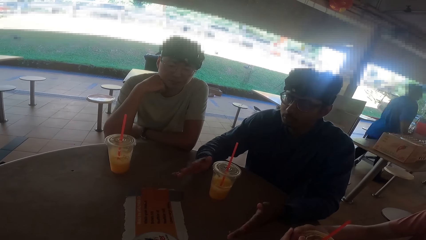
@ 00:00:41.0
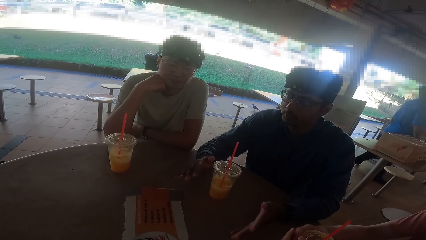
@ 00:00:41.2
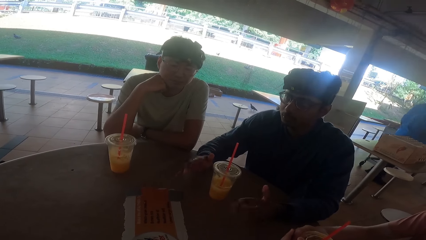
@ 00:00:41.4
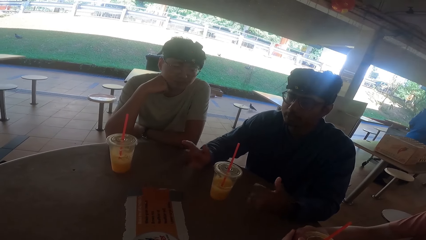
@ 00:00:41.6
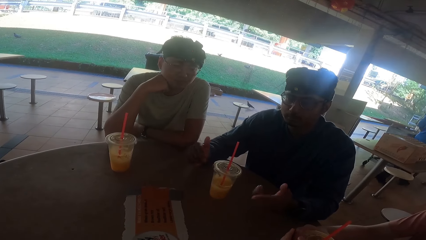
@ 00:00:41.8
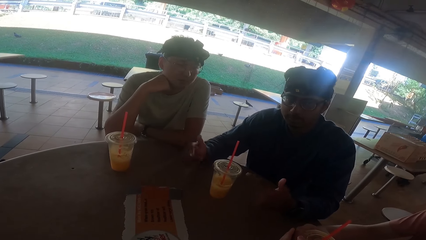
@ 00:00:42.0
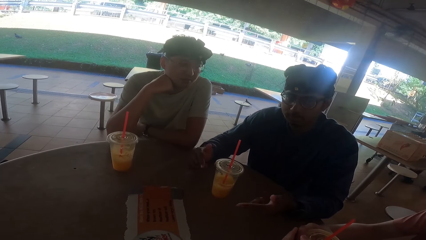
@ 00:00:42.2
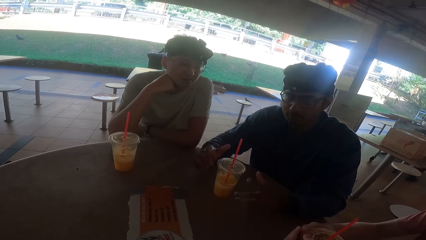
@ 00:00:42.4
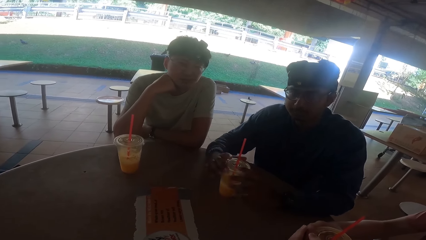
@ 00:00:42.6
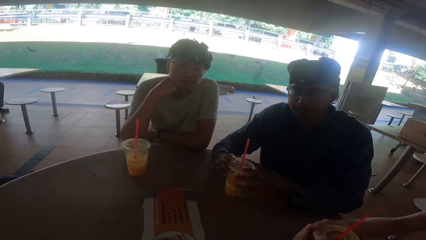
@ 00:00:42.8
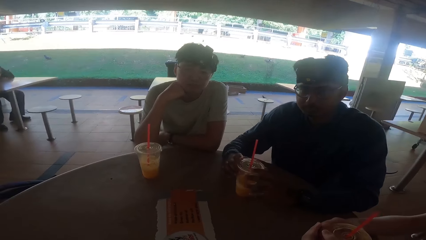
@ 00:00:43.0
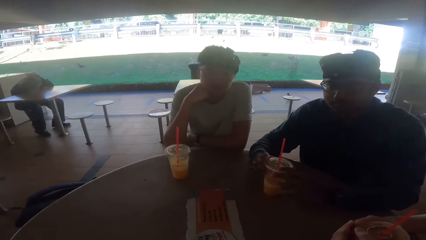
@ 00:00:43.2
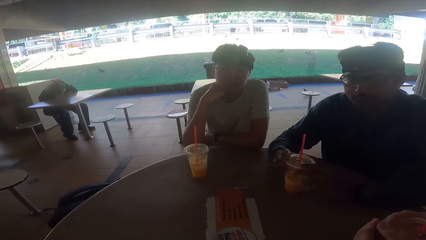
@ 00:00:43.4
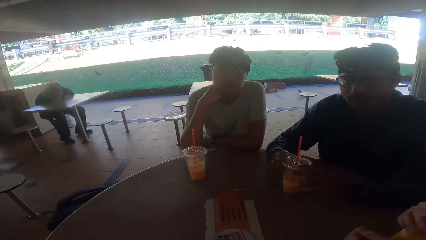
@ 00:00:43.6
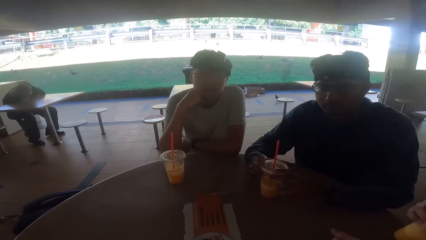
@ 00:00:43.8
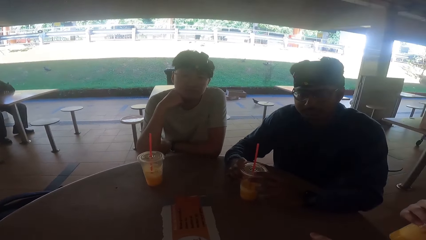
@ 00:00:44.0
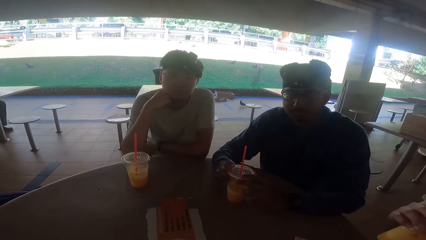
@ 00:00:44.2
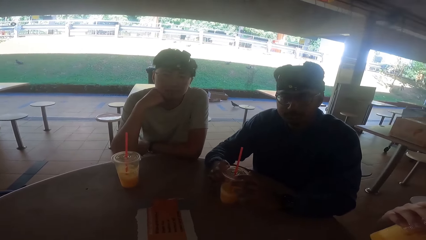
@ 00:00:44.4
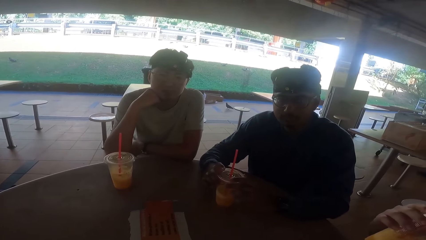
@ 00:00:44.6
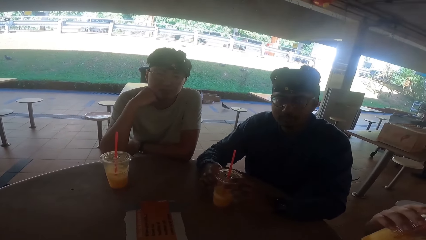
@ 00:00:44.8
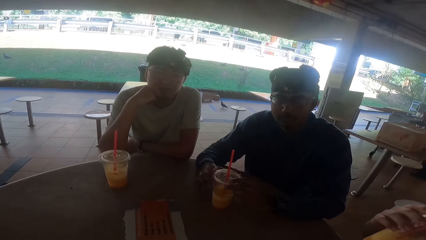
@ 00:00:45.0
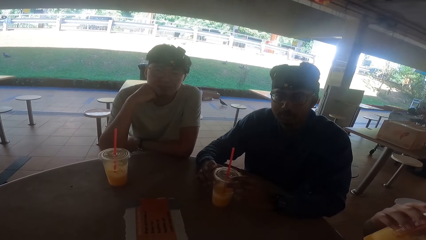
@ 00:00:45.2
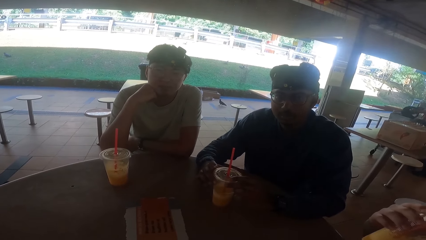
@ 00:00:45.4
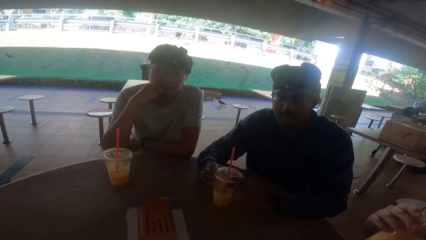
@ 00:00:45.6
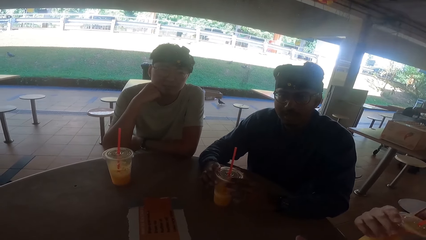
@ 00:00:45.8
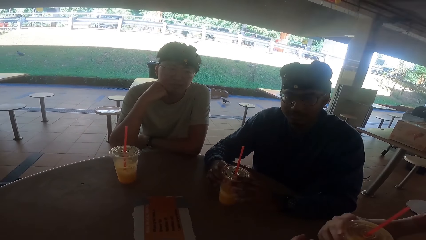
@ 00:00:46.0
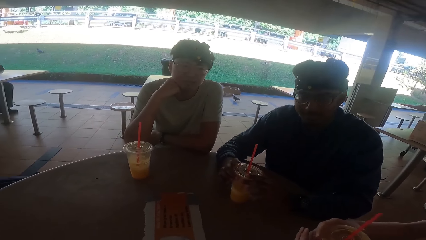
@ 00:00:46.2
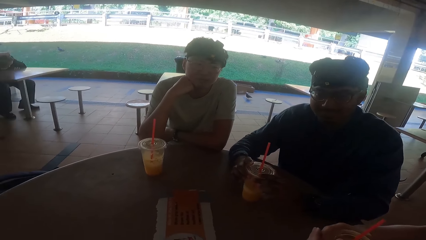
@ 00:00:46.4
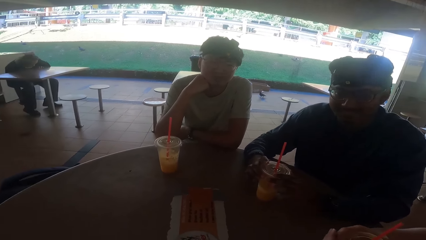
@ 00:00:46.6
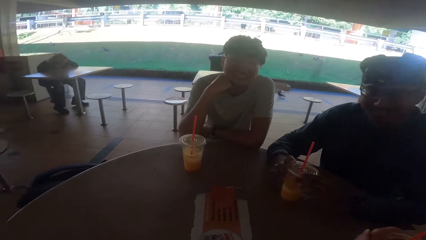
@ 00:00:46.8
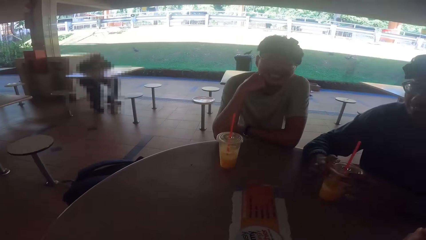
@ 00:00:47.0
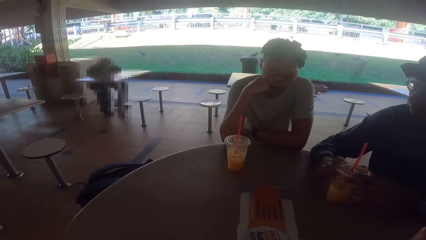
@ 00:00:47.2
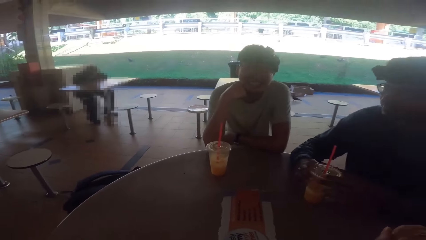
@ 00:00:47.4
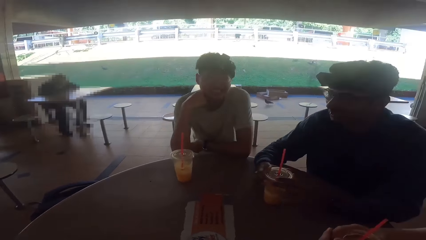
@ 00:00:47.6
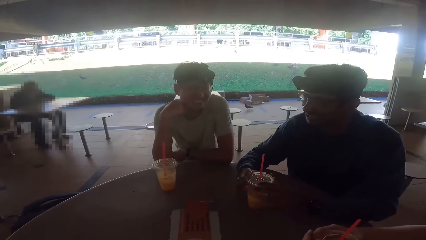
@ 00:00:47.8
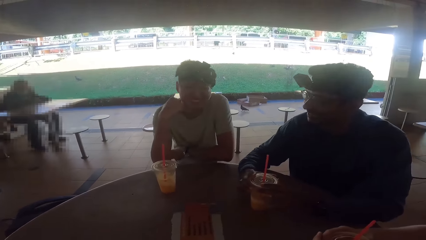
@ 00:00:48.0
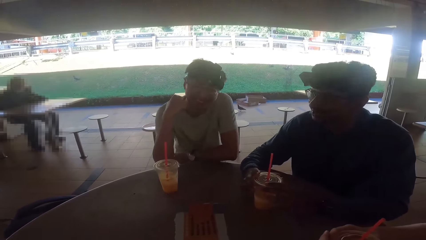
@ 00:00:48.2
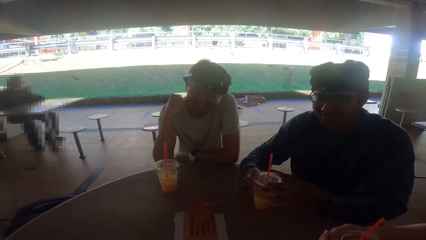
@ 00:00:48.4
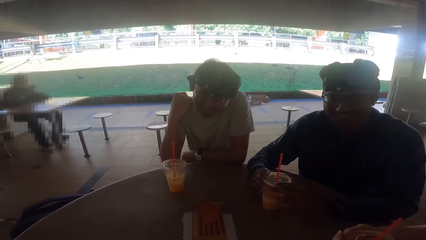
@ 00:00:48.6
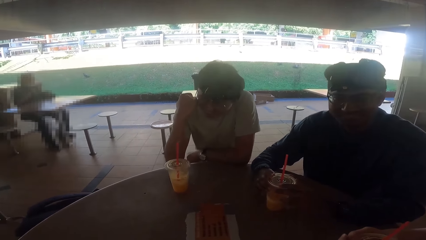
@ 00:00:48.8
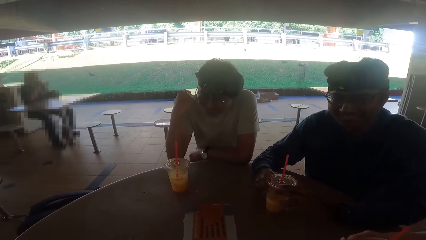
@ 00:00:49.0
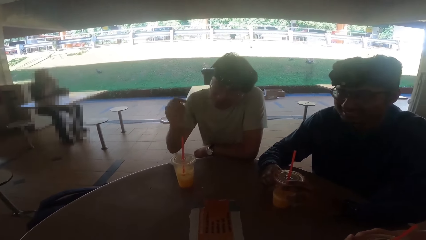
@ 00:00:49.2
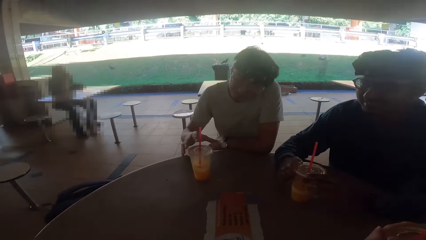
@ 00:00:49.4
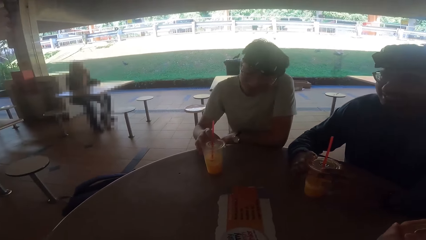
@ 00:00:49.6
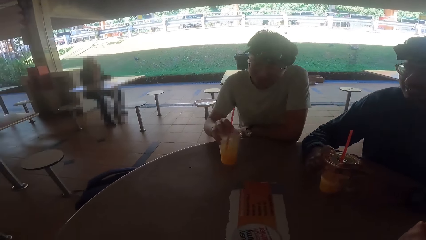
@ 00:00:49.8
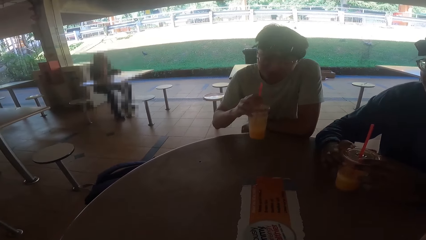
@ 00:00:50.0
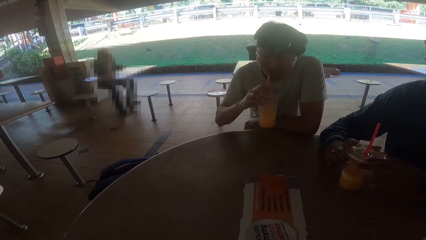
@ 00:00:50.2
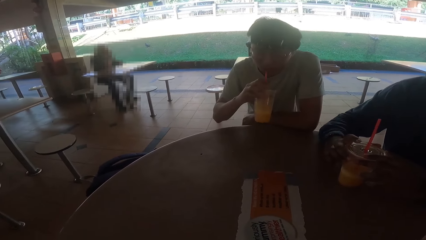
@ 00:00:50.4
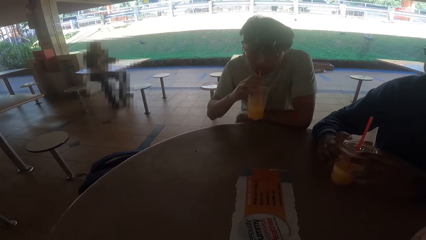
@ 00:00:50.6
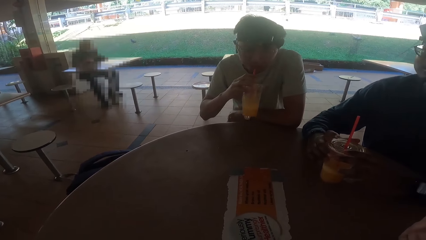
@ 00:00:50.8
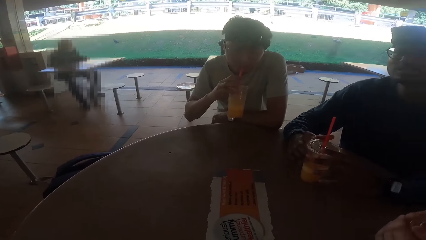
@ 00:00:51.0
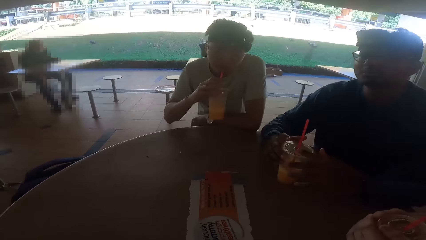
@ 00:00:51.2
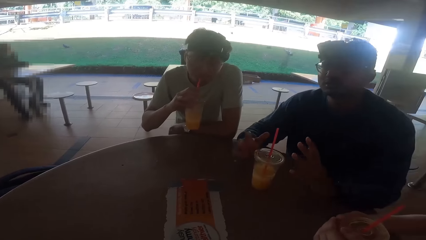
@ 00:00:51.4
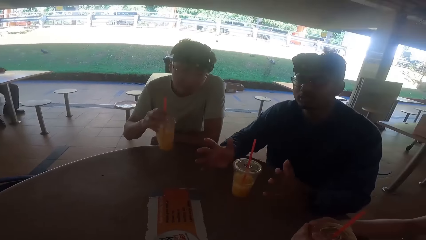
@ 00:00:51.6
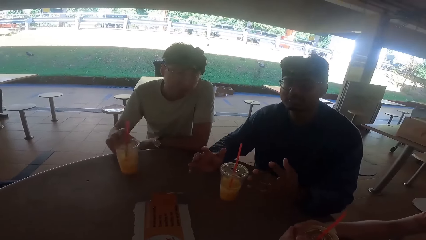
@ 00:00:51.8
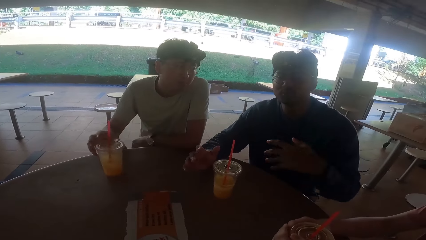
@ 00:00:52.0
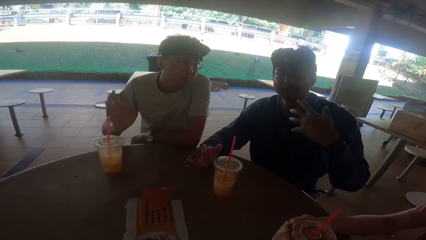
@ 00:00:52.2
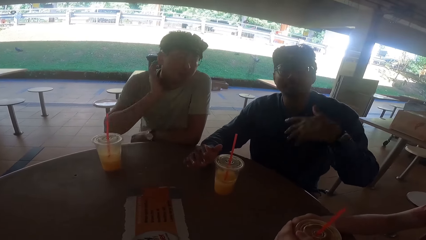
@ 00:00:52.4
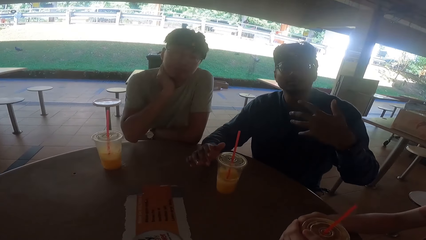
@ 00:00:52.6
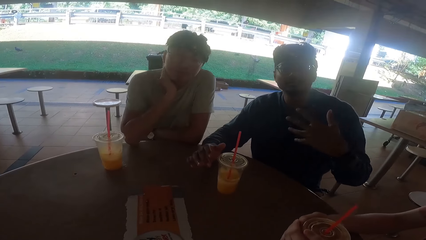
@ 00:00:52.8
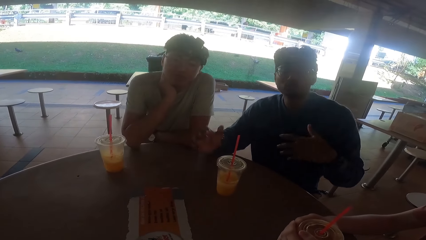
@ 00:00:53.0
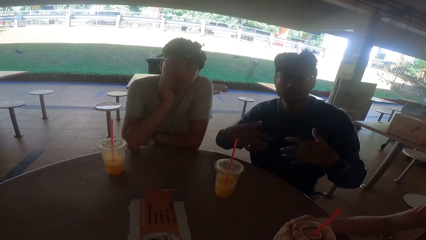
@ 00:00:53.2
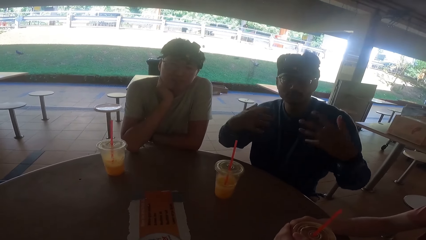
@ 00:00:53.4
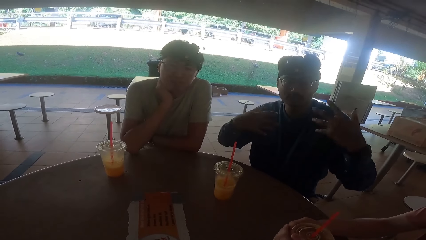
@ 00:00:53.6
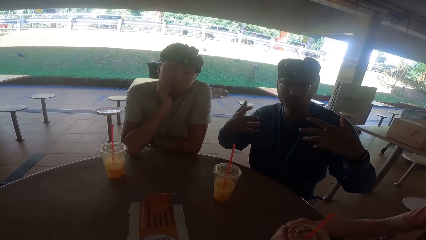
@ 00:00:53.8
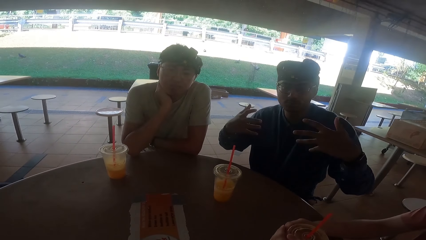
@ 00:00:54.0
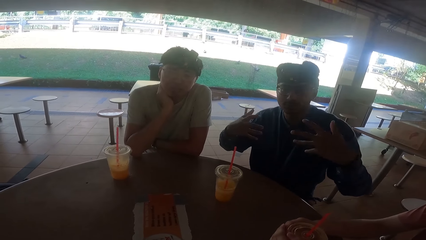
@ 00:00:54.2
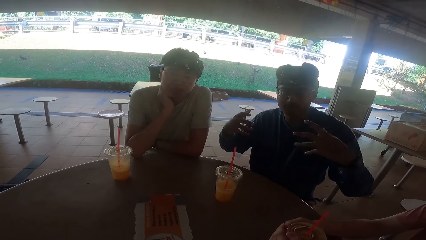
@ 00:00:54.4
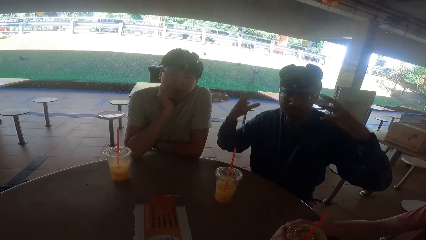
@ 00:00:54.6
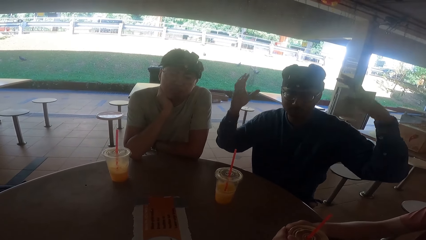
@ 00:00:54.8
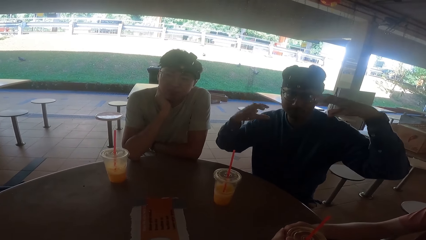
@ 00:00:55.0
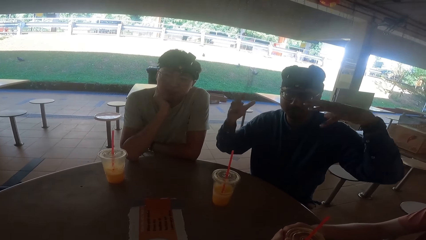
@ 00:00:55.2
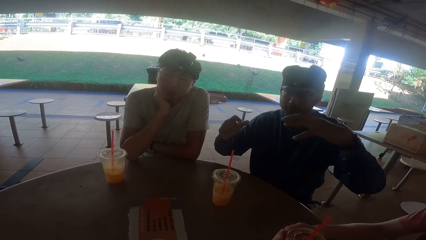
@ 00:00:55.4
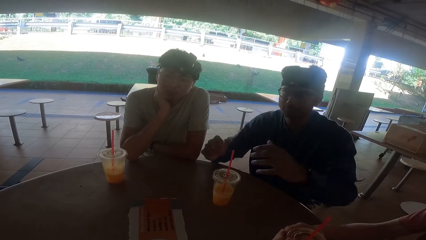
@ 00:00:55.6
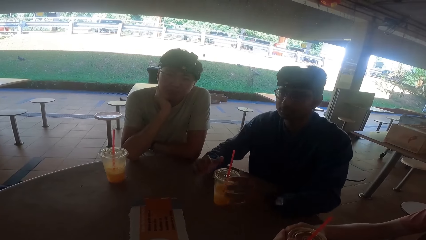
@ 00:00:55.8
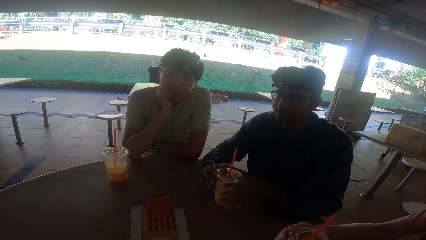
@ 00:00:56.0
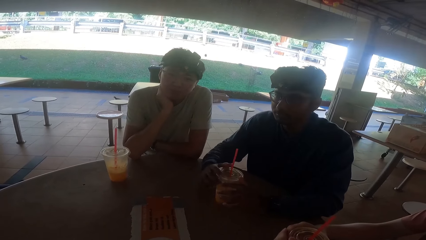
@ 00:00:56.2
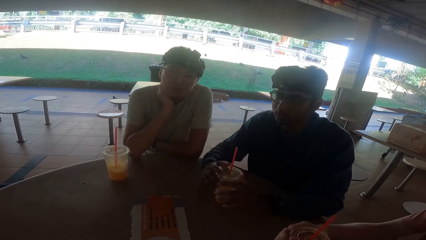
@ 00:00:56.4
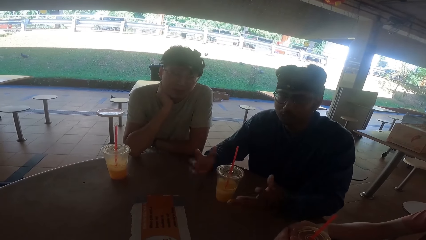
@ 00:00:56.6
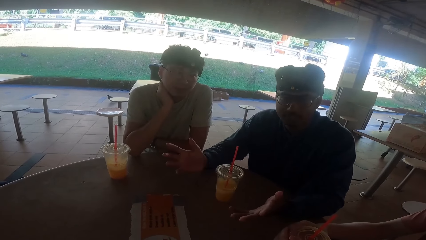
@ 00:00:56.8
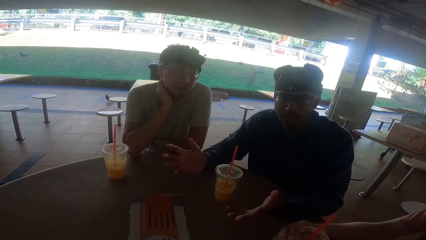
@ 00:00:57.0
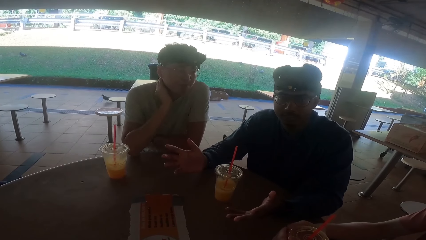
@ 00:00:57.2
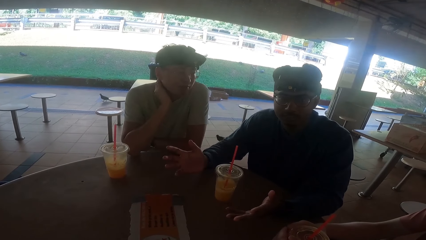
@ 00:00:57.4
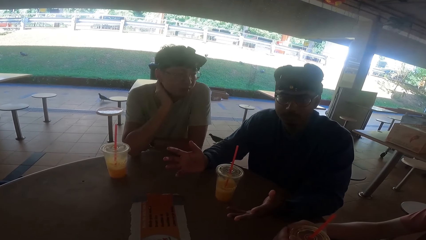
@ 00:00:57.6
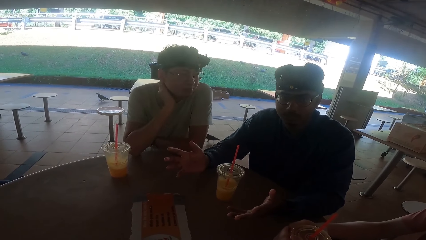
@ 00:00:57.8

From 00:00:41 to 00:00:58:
The camera wearer talks to a person, another person and a third person. The first person drinks the juice. The second person talks to the camera wearer. The first person puts the juice on the table.
